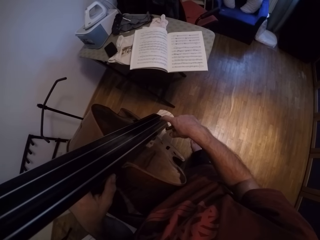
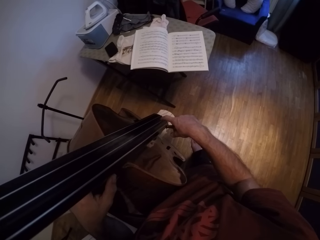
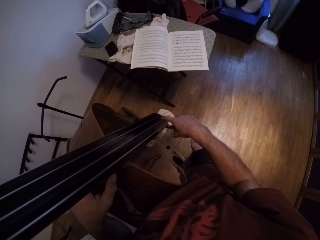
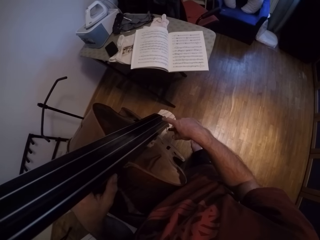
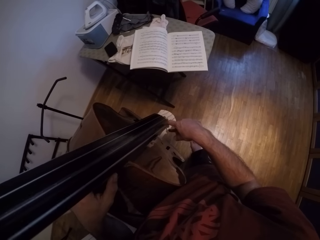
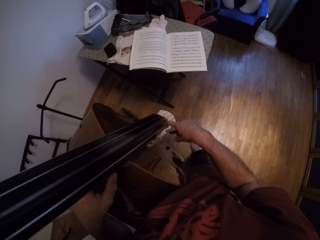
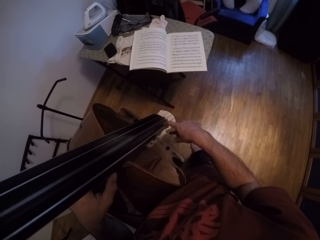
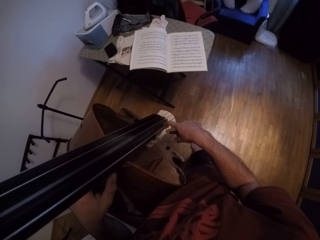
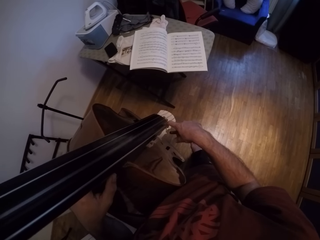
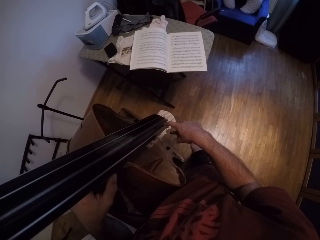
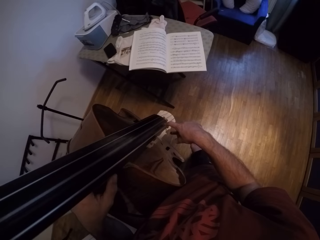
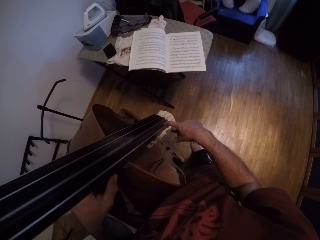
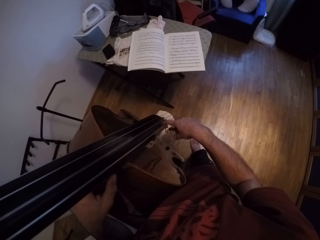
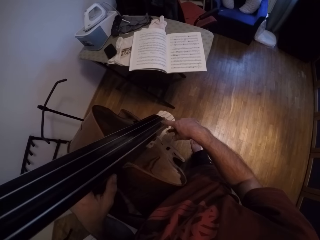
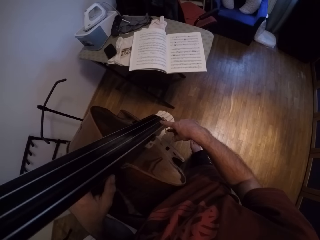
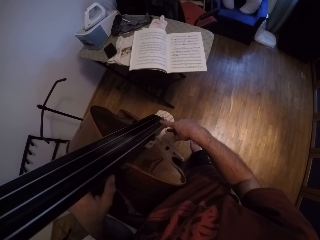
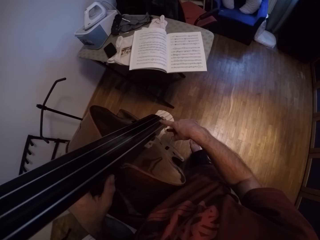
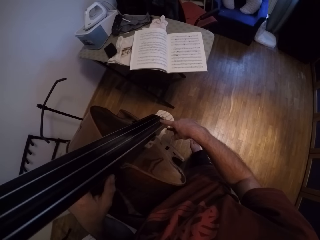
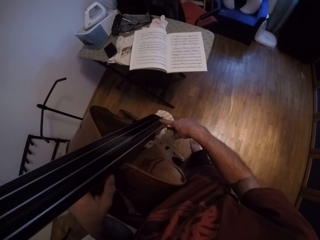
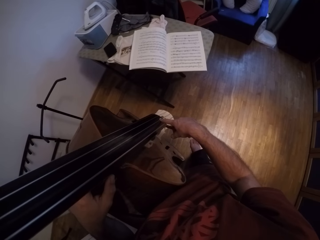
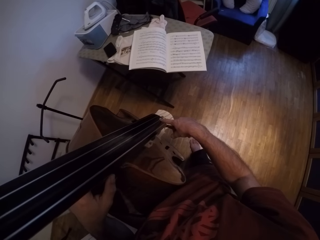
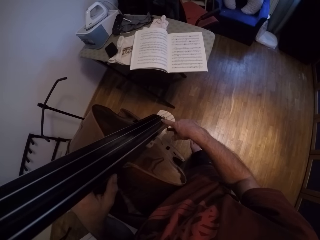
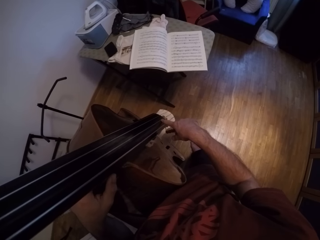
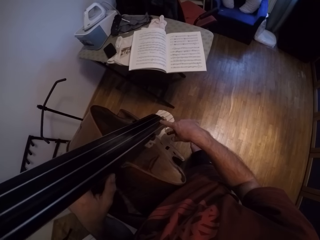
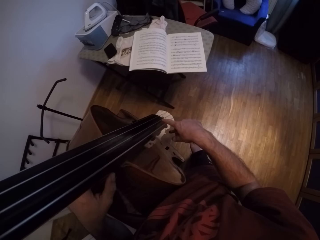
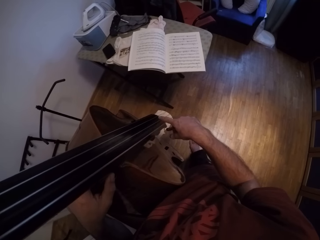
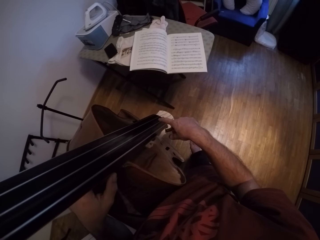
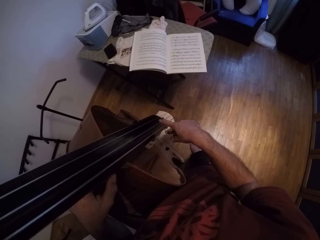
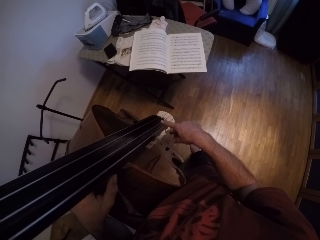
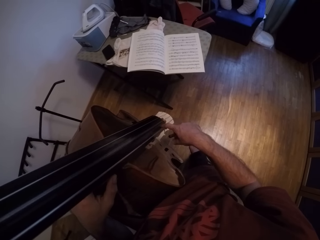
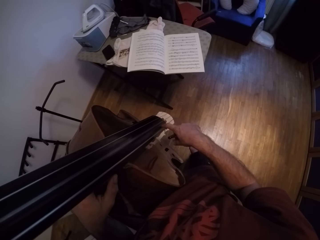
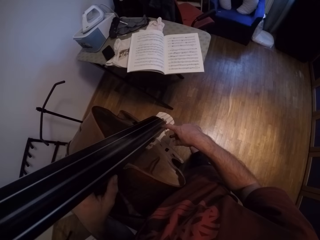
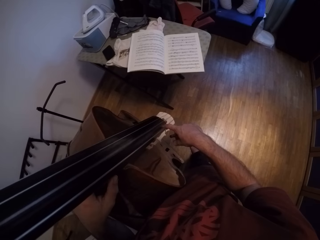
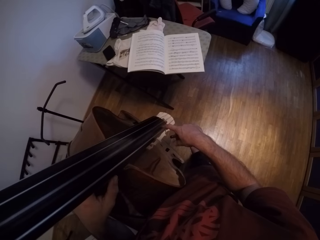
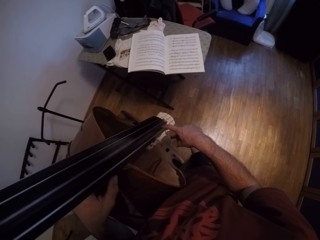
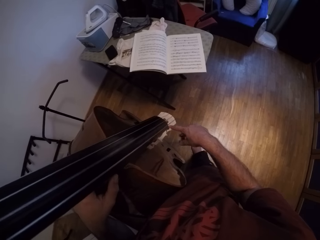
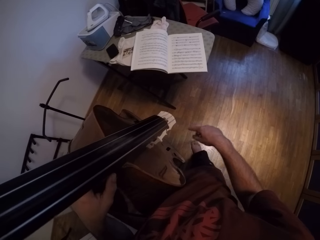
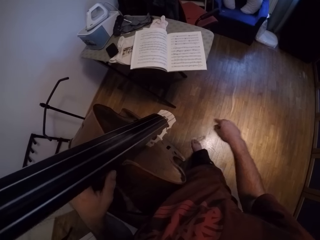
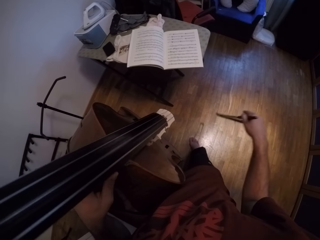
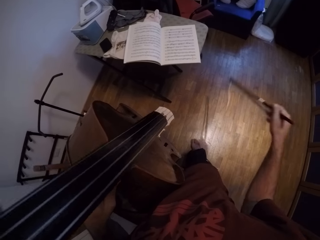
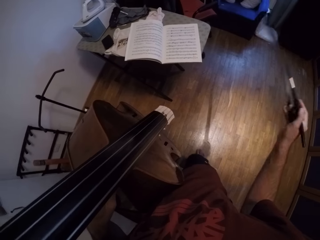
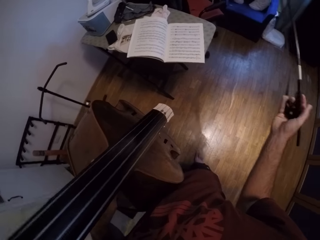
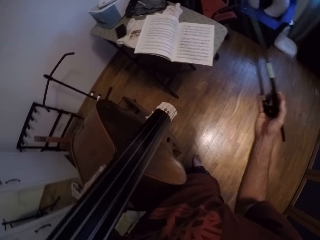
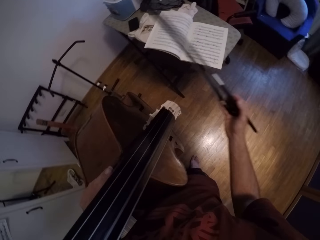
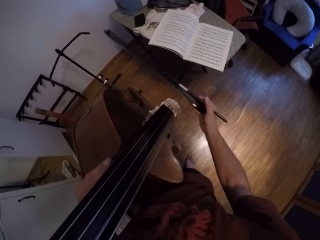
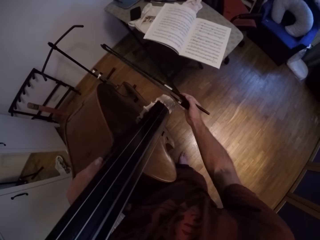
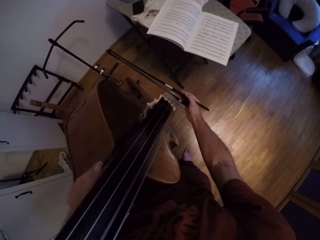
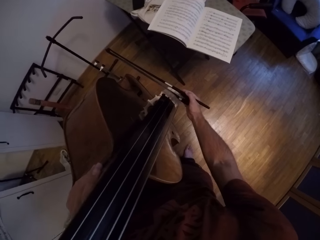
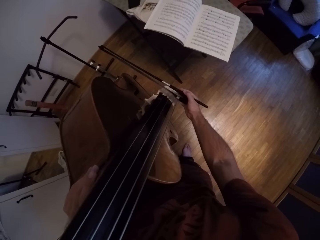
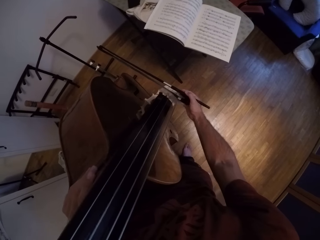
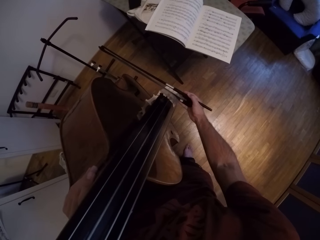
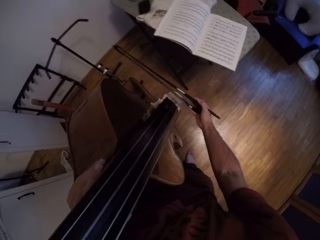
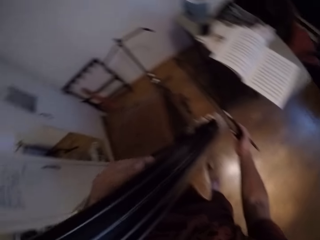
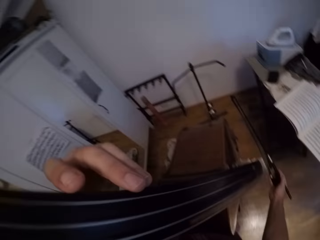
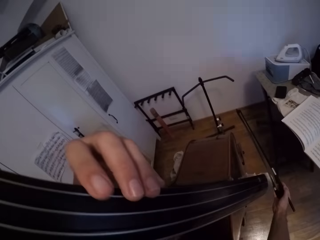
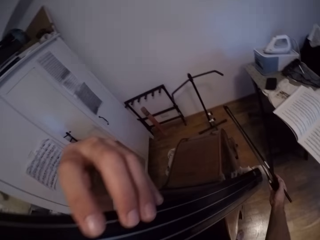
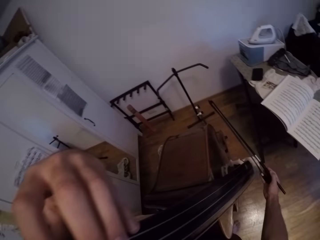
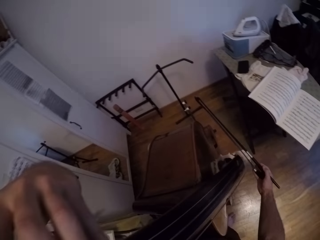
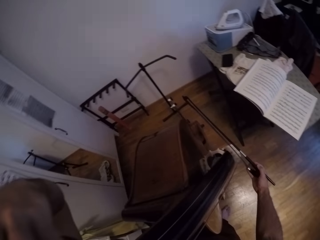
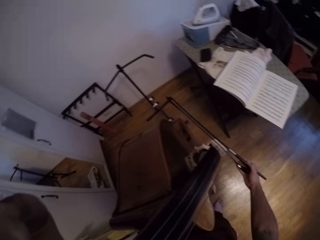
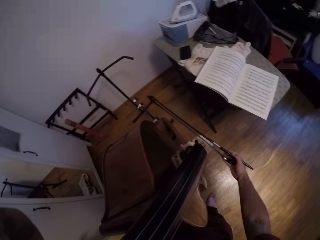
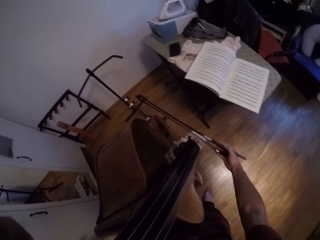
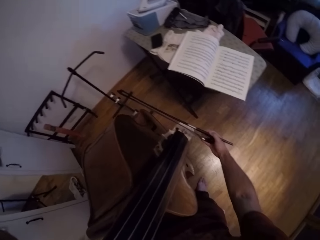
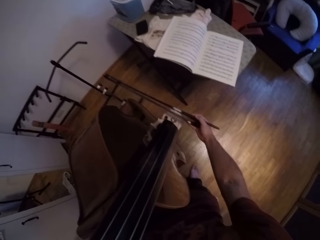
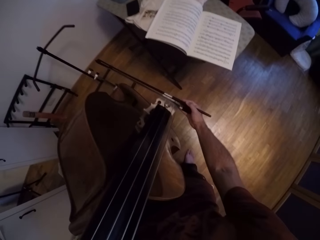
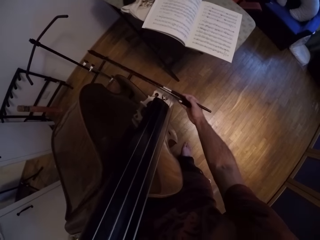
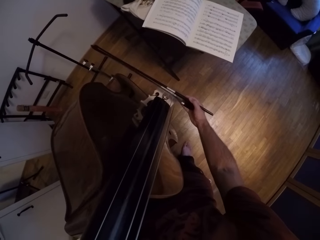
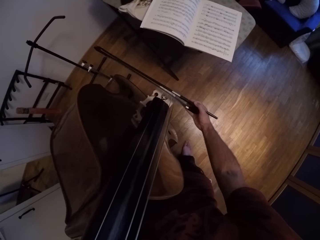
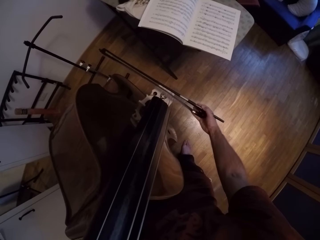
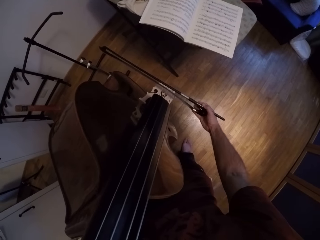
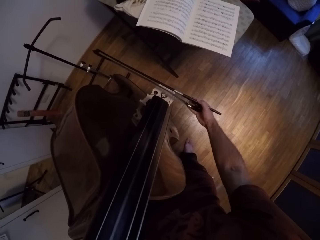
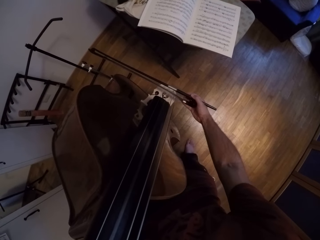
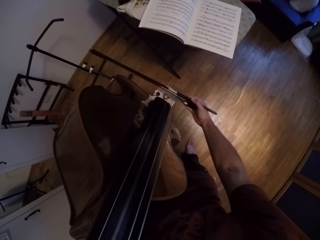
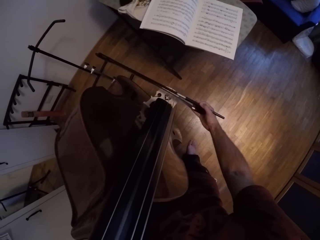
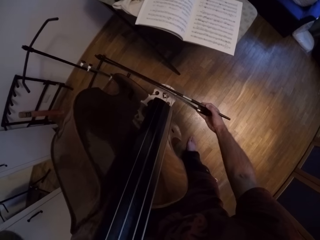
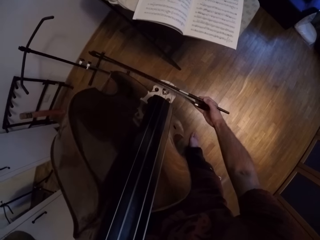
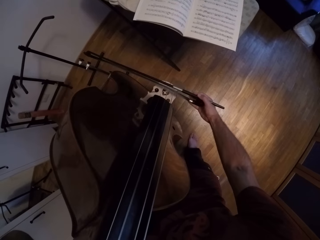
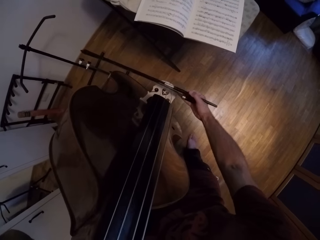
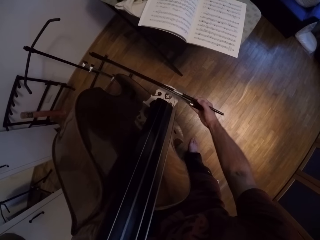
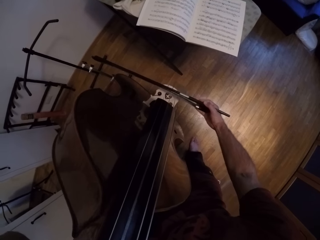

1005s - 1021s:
The camera wearer holds the Jules Pajeot in his right hand. He plays the violin with something.

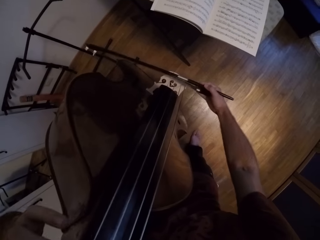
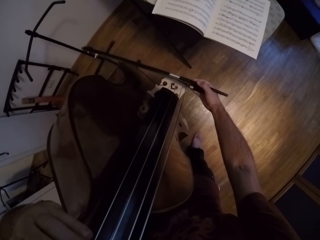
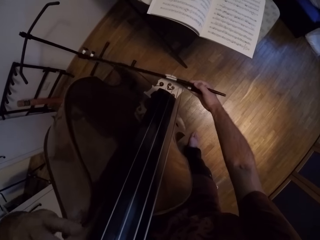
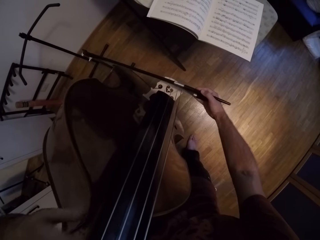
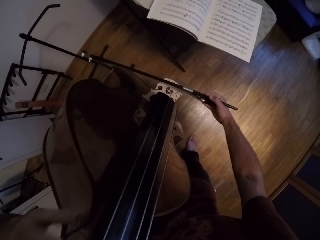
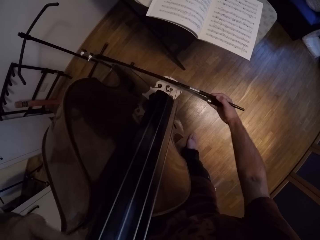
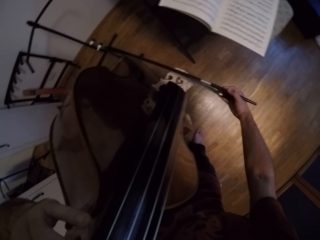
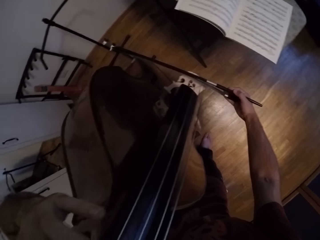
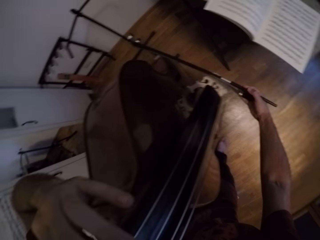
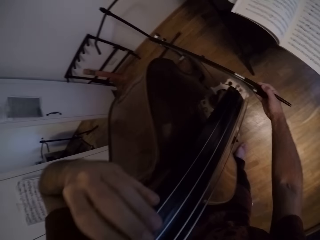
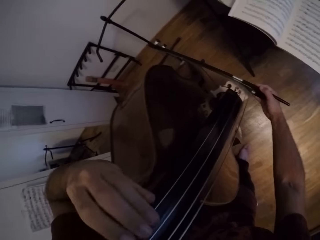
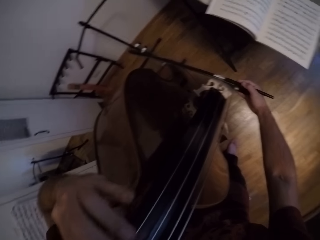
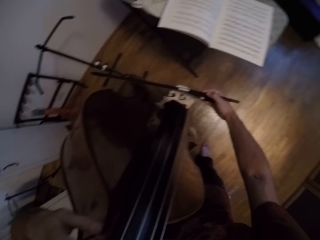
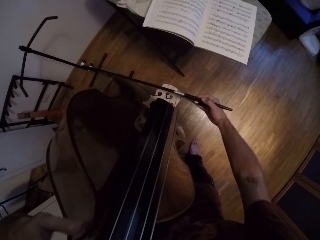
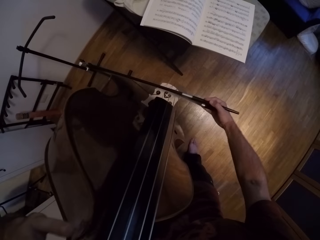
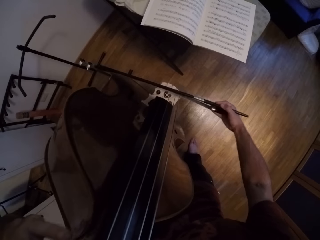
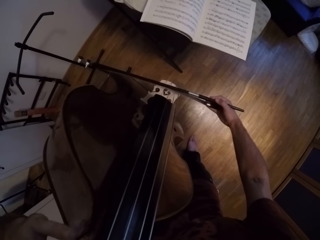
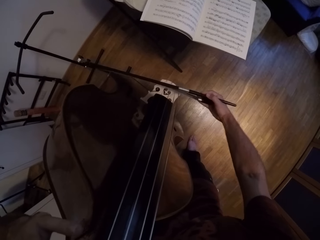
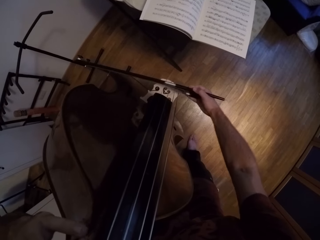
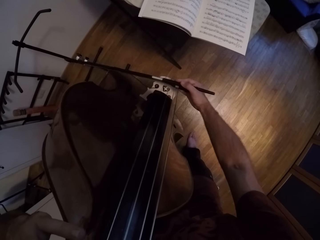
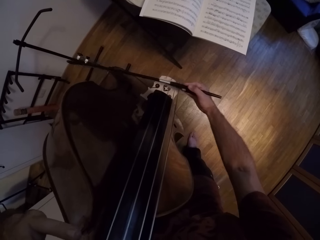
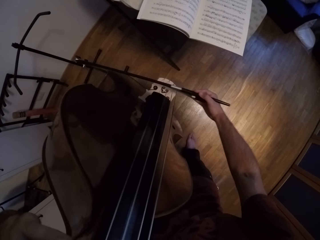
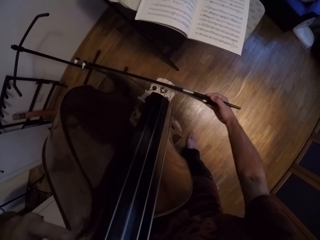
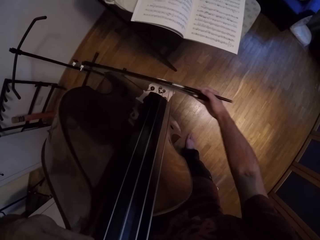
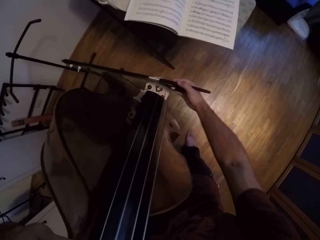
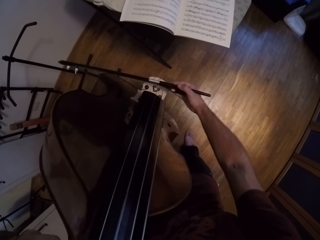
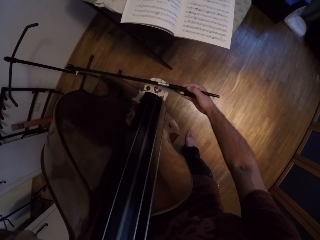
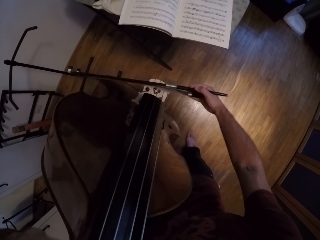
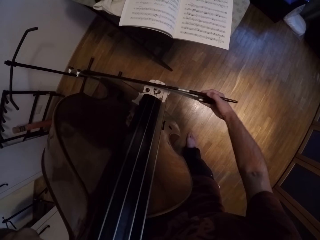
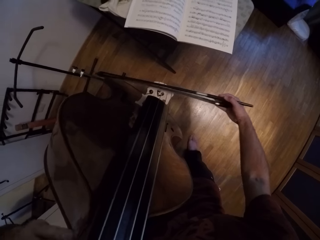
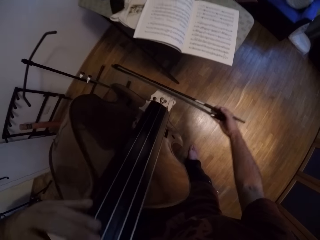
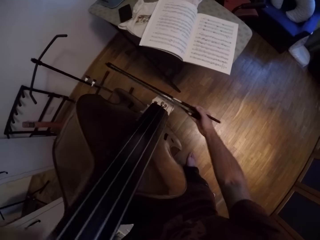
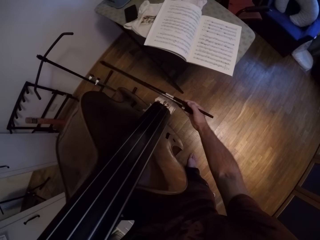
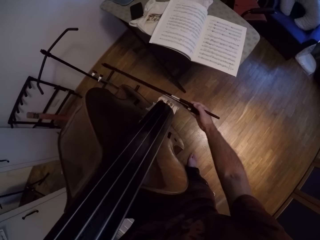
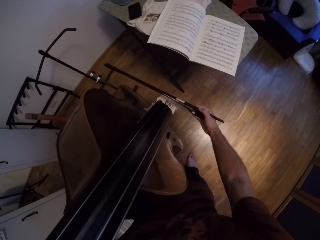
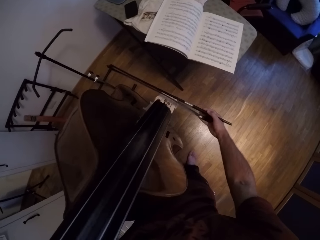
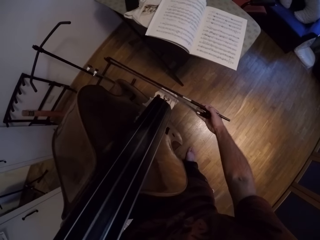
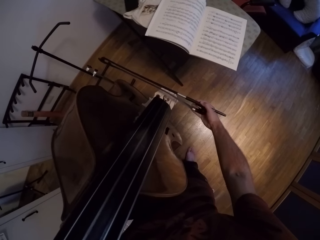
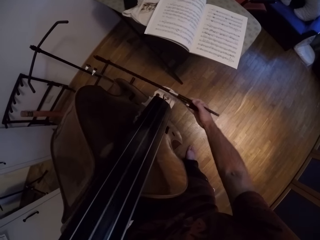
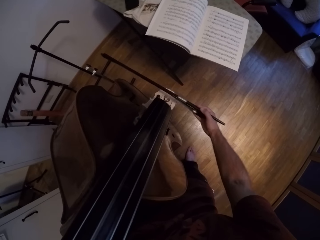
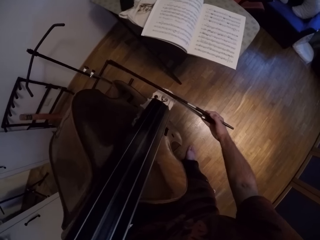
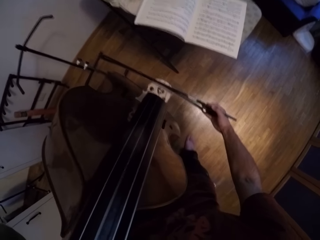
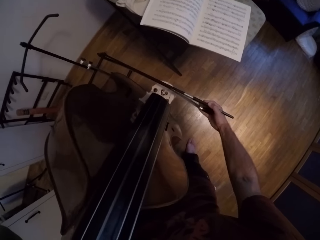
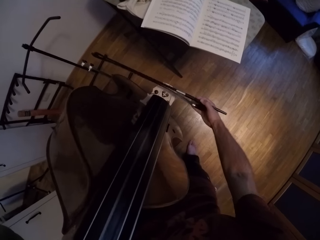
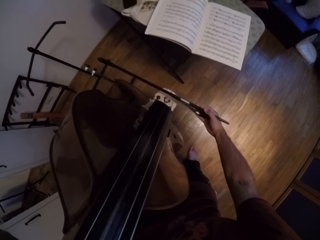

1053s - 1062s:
The camera wearer moves the strings on the violin with his left hand. He plays the violin.
